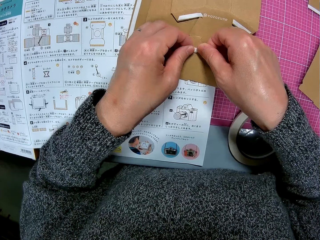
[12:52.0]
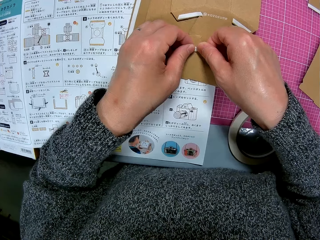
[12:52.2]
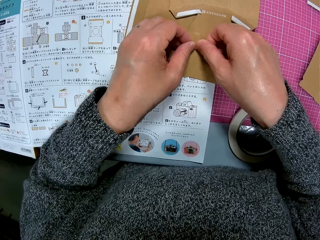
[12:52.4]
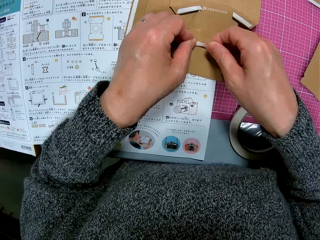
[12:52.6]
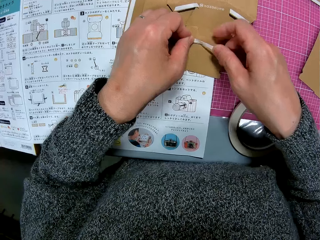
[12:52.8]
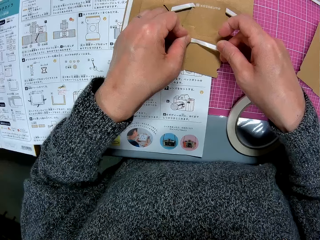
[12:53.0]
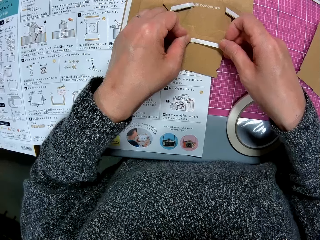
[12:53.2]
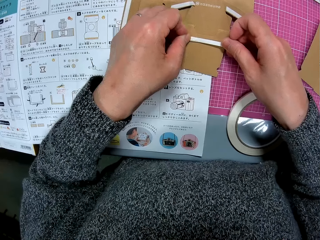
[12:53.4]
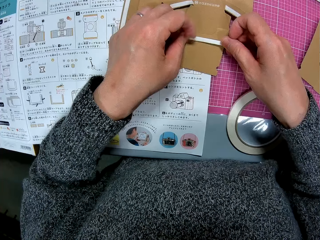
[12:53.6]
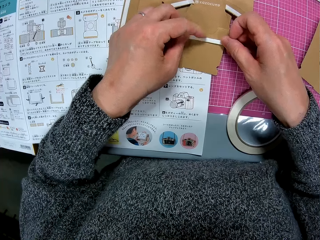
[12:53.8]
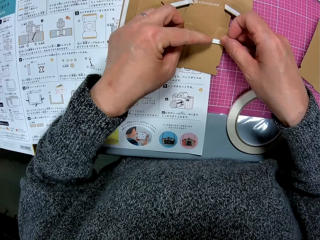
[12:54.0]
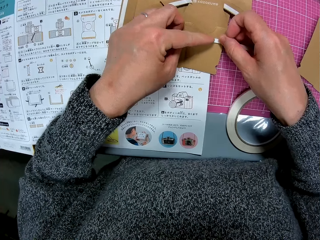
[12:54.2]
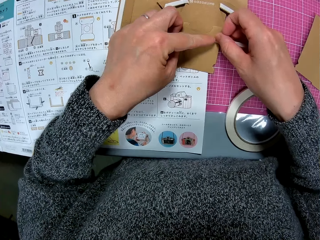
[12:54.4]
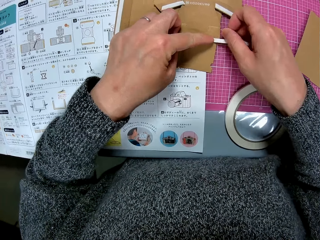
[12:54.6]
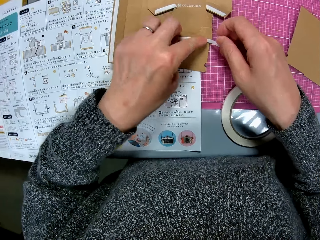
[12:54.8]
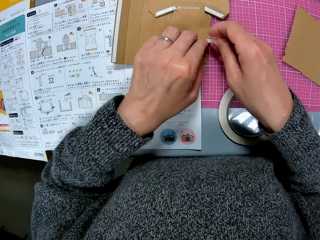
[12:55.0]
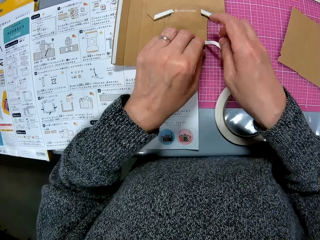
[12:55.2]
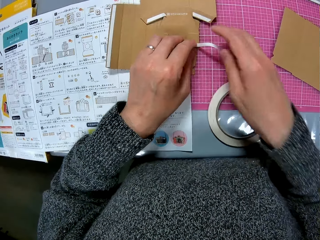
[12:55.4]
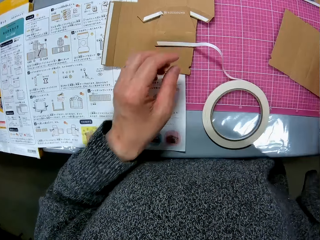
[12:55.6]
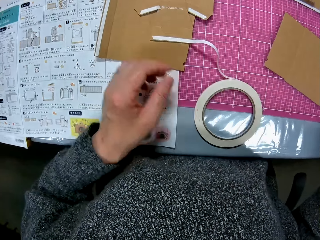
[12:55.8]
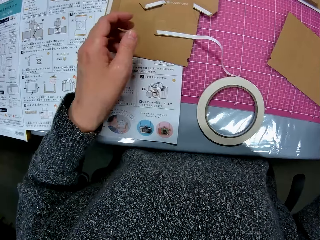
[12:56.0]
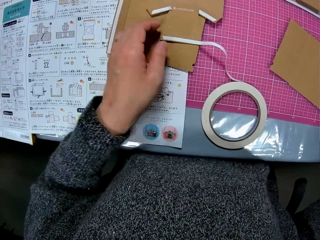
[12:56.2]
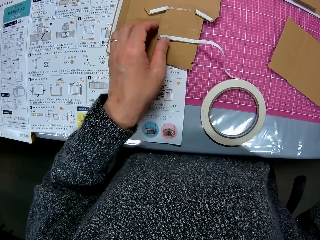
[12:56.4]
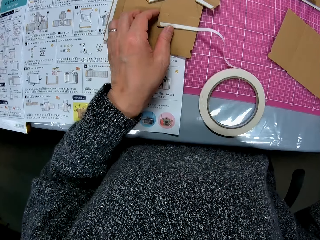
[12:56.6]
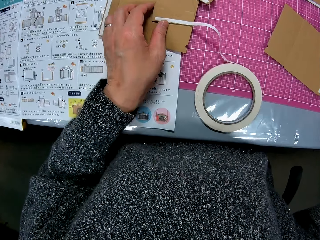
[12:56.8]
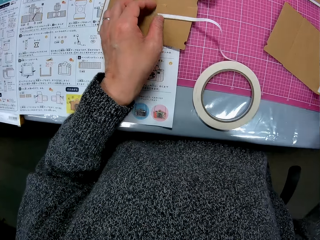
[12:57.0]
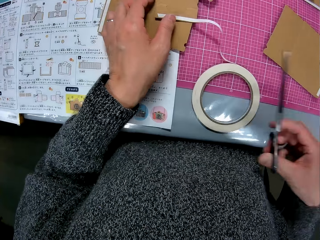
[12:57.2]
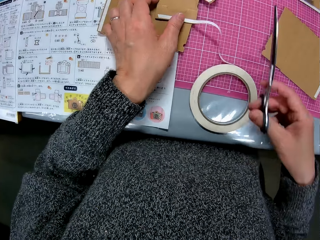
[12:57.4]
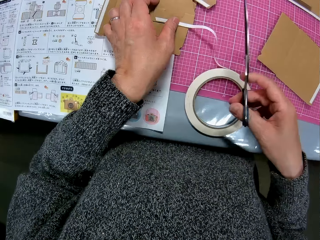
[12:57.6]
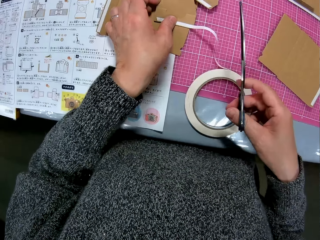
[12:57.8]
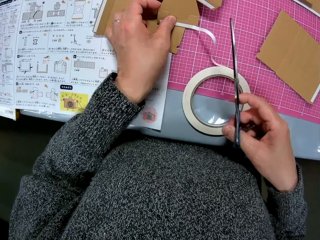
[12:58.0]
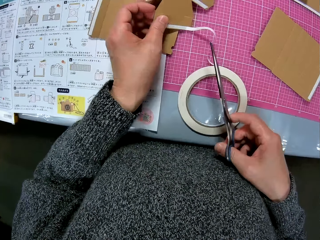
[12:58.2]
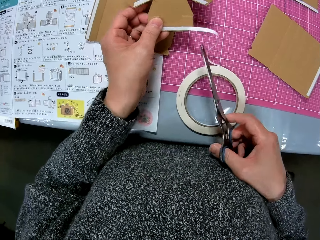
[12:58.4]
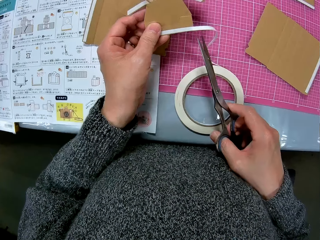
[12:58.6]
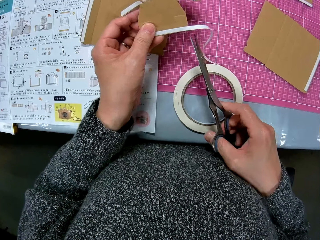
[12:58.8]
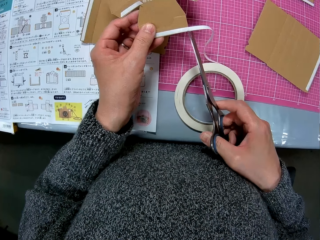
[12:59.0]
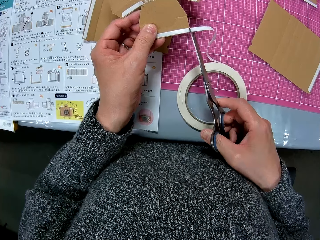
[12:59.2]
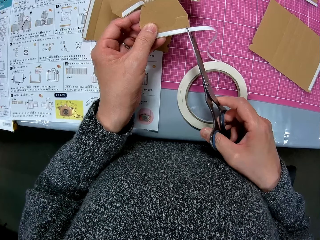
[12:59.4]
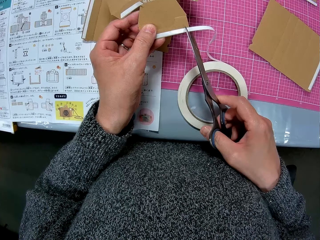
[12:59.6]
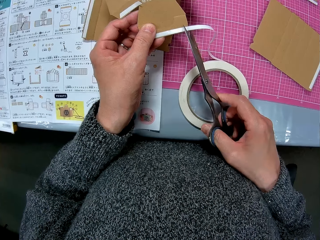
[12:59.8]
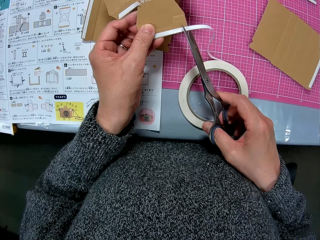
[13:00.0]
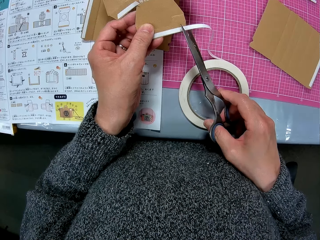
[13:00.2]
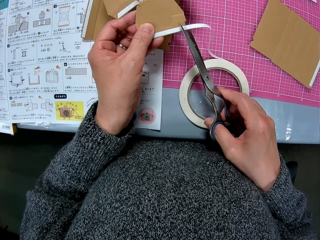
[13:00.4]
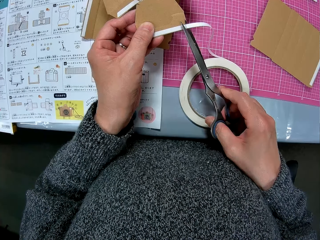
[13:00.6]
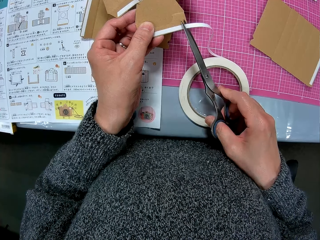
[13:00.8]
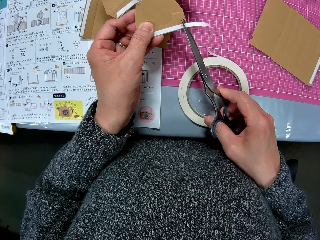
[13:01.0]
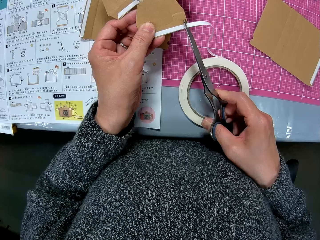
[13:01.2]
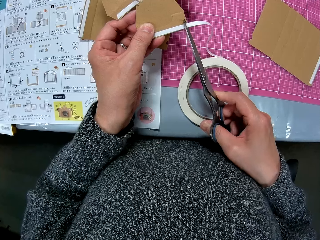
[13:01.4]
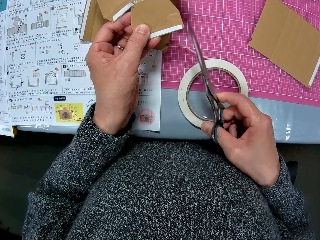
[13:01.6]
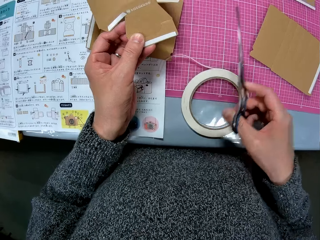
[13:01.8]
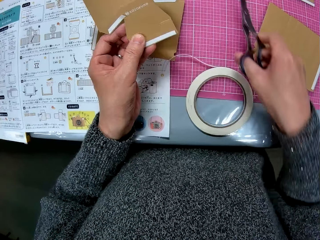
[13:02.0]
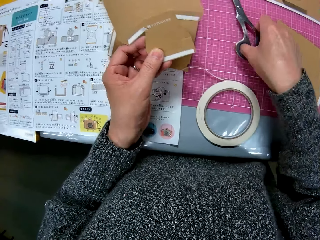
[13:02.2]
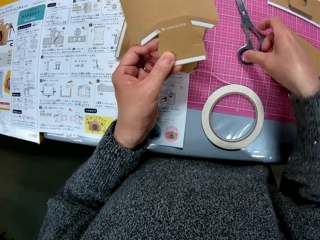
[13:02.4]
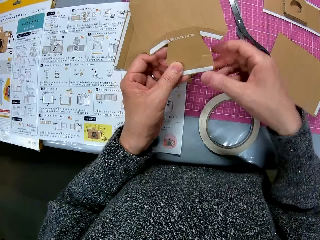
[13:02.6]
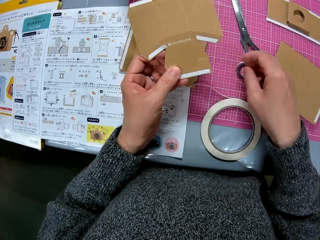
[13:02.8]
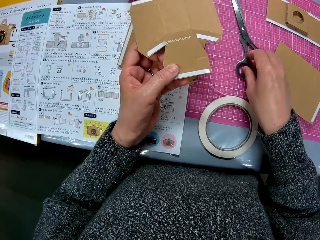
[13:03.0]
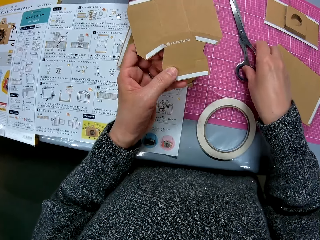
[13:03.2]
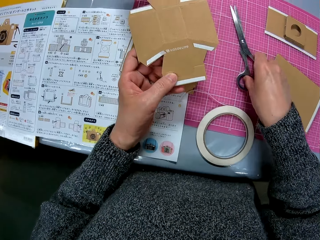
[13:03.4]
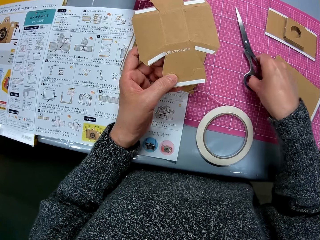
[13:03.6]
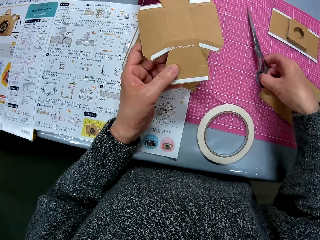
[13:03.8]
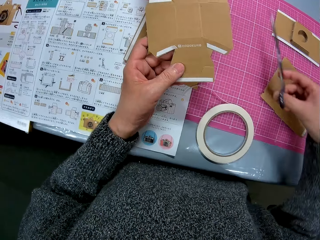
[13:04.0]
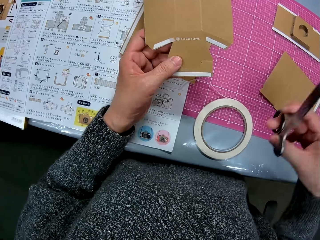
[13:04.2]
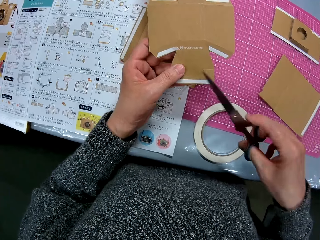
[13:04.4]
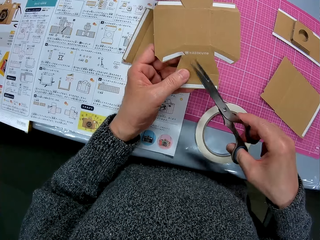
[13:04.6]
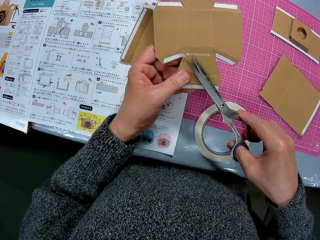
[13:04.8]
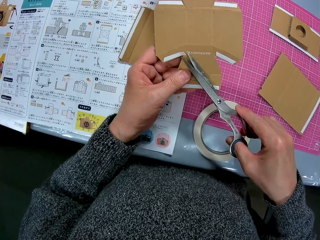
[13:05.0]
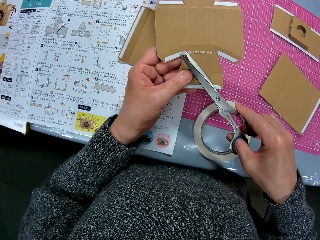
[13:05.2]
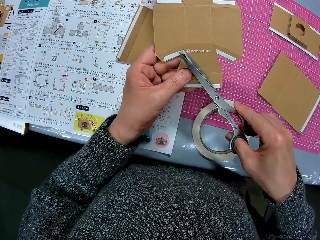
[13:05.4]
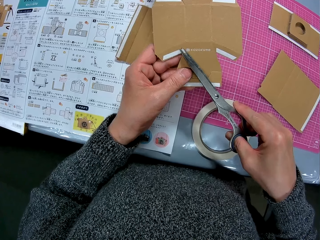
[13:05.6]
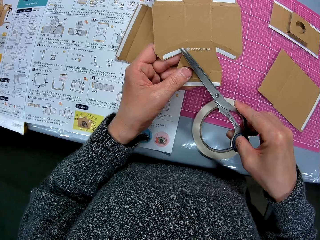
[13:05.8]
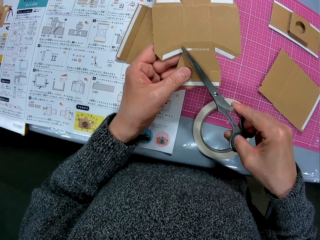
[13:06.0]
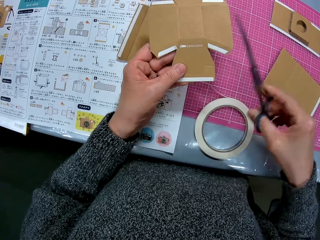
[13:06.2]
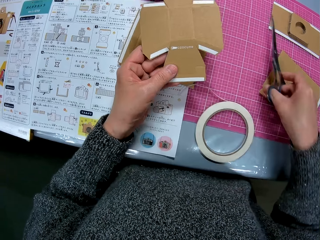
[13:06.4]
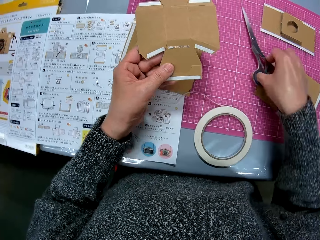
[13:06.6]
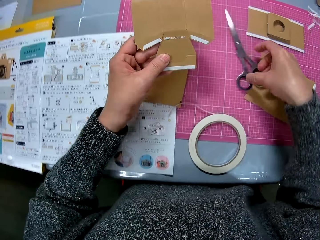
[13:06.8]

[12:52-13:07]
The camera wearer picks up the scissors. She touches the mask tape or cello tape. She lifts the paperboard. She cuts the cello tape with the scissors. She puts the scissors on the cutting mat. She picks up the scissors from the table with her right hand. She cuts the cello tape with the scissors.

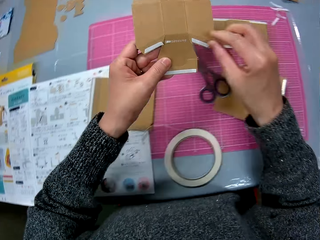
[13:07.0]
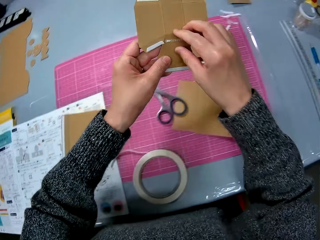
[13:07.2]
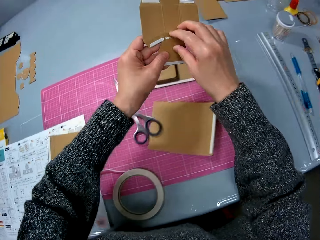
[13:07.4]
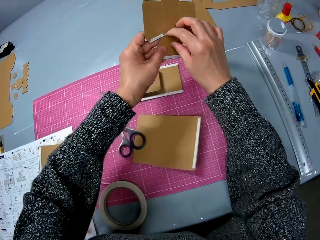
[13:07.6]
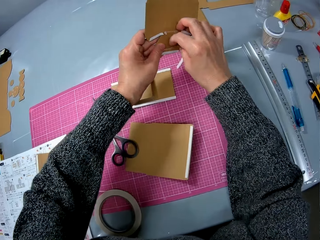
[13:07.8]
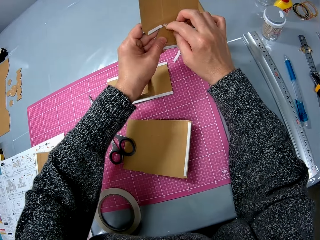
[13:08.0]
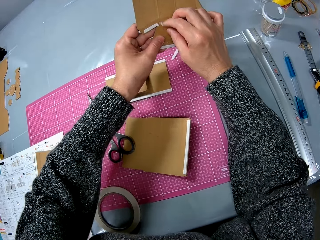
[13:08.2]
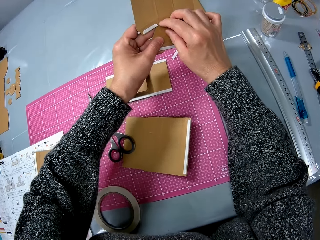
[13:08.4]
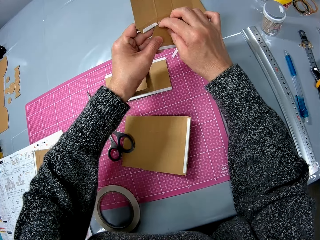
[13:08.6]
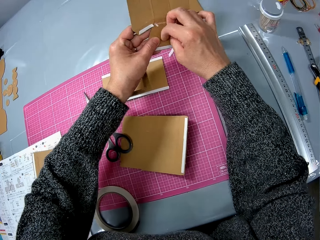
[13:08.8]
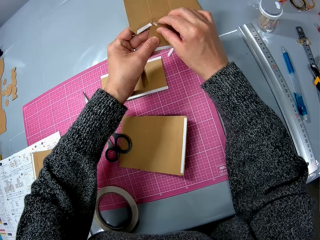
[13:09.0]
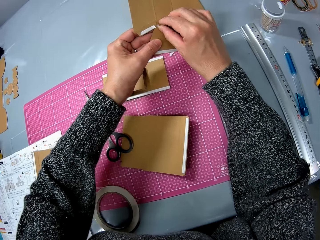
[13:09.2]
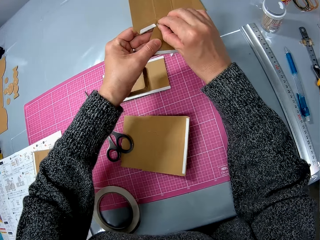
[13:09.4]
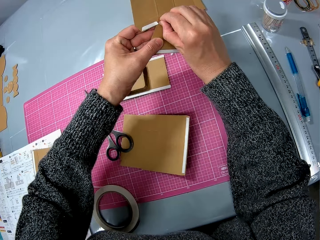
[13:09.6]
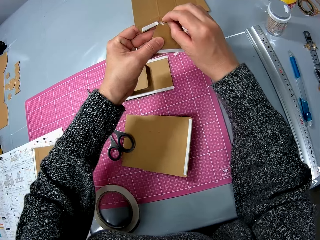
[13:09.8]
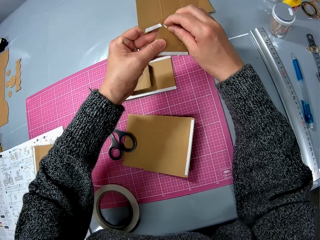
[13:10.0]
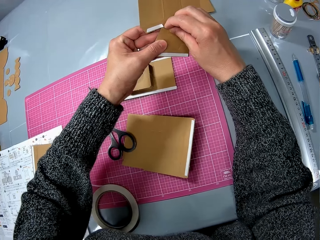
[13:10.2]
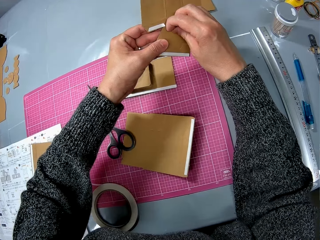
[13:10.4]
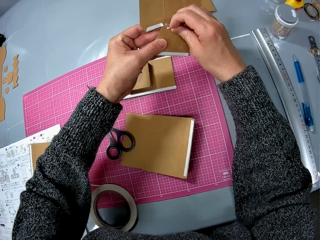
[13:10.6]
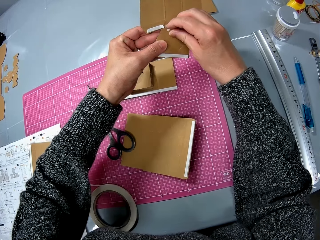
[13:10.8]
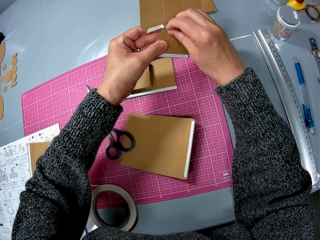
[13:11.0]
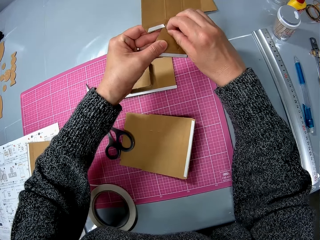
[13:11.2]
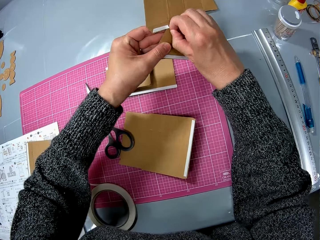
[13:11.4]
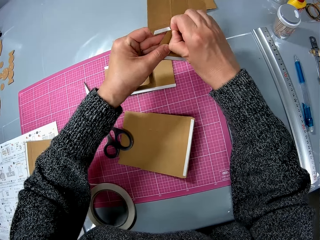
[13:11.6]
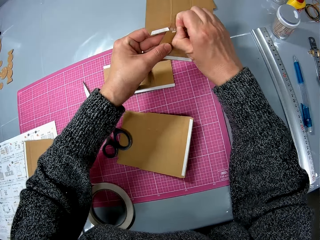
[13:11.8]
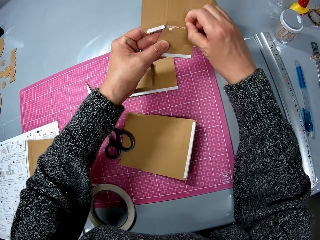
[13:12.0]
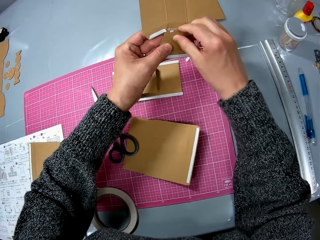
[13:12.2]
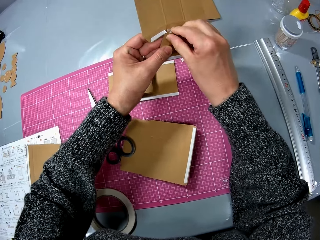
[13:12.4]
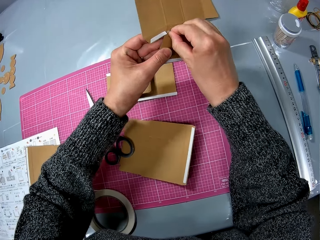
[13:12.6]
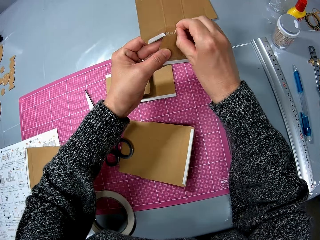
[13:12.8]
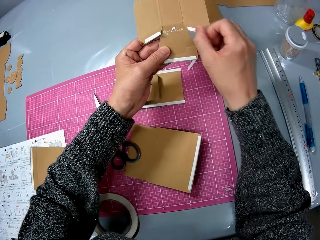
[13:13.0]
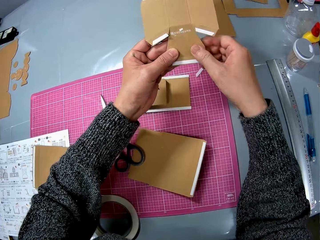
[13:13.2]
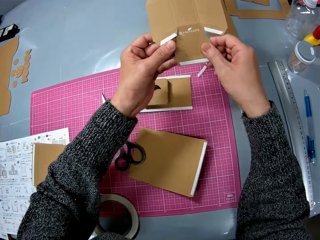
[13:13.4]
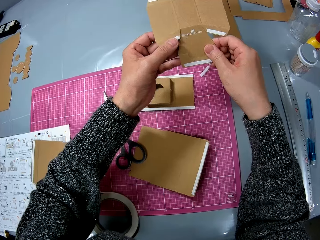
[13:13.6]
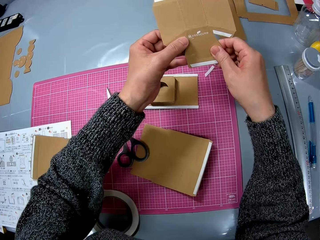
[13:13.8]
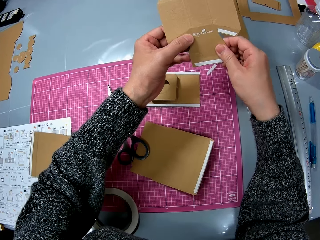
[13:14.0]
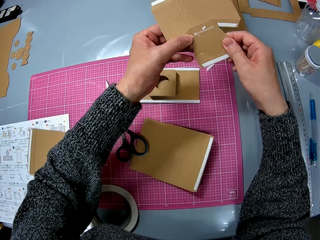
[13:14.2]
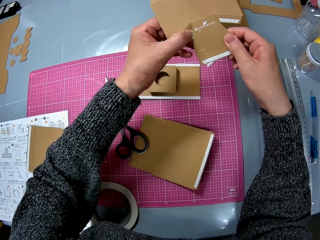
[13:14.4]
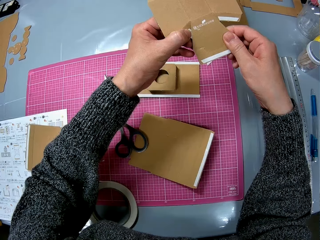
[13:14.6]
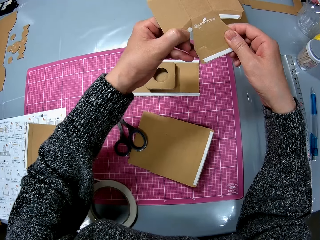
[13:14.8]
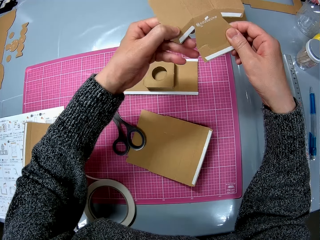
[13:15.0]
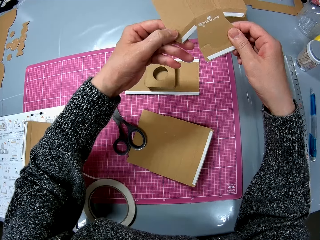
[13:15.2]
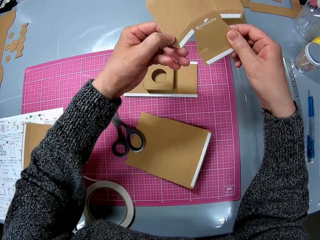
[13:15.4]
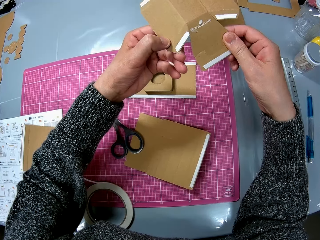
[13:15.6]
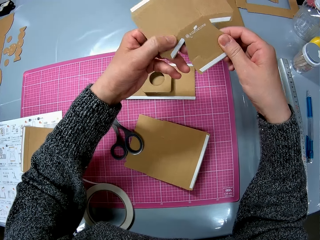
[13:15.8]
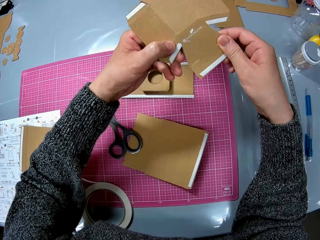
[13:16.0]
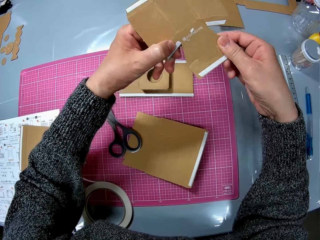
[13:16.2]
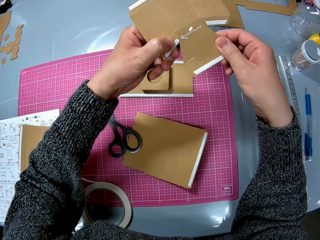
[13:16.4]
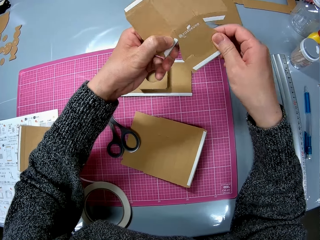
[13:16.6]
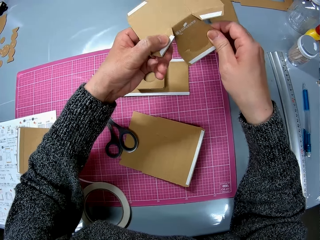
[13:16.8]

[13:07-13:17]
The camera wearer puts the scissors on the cutting mat. She peels off another cello tape from the cardboard paper with her right hand. She bends the edges of the cardboard paper.
